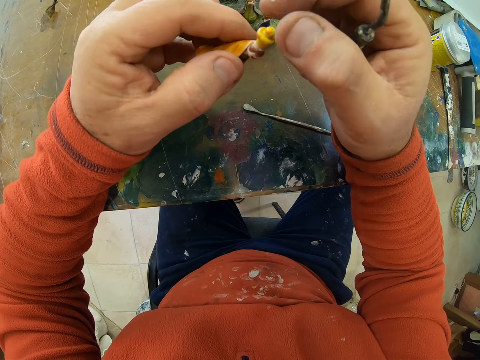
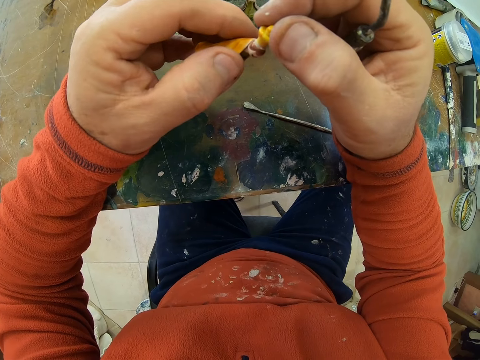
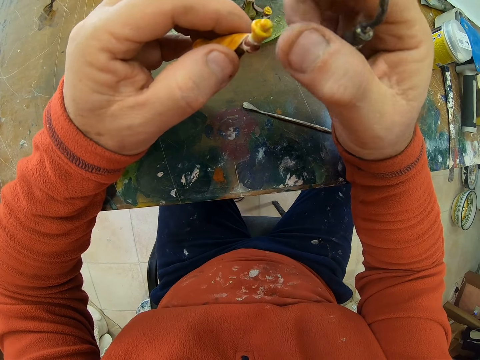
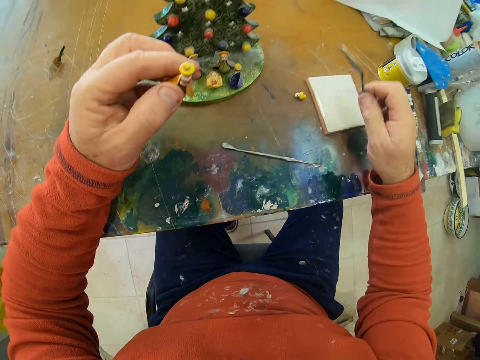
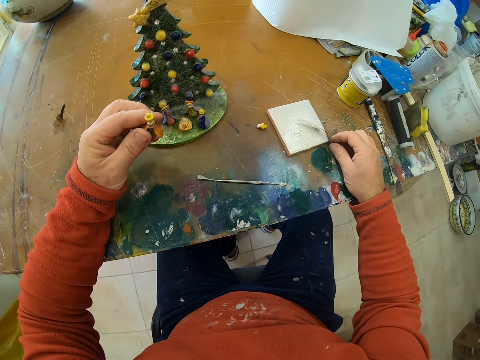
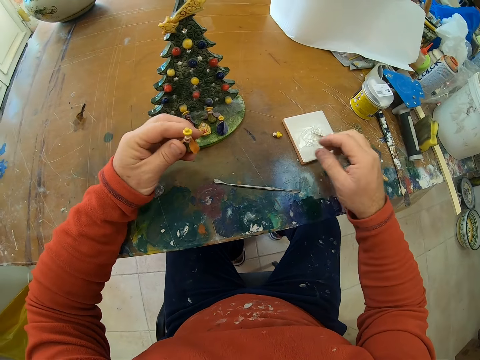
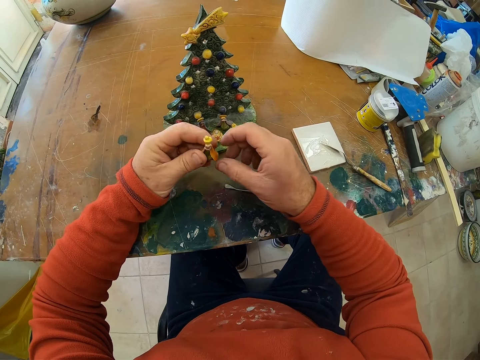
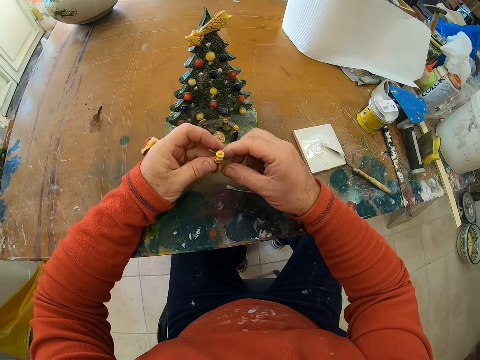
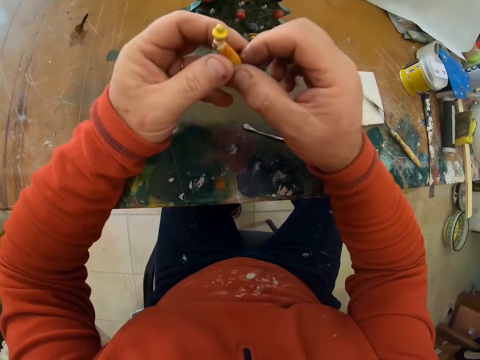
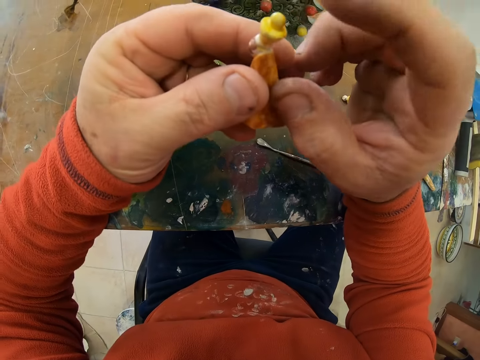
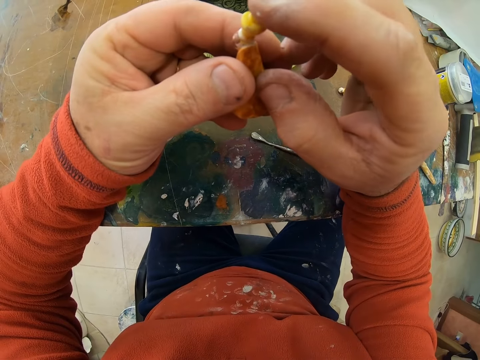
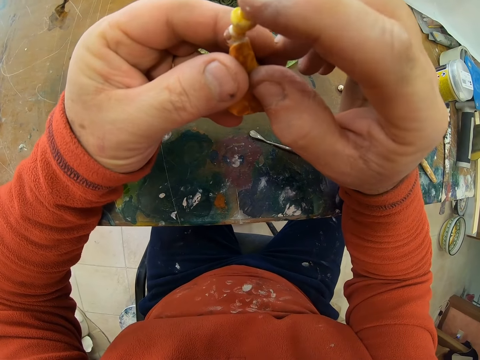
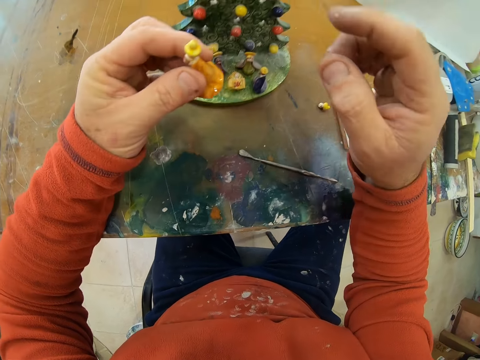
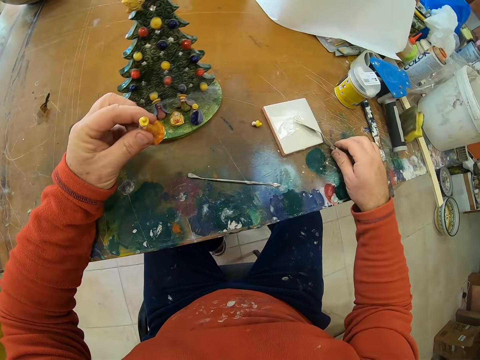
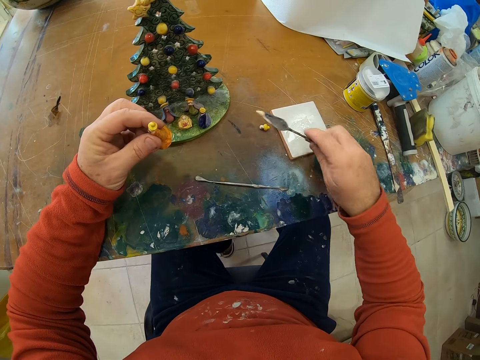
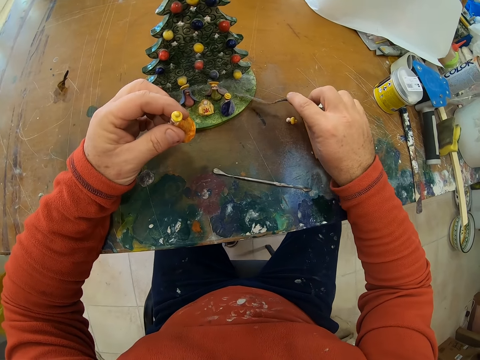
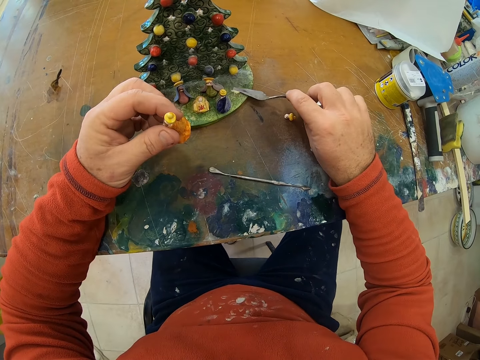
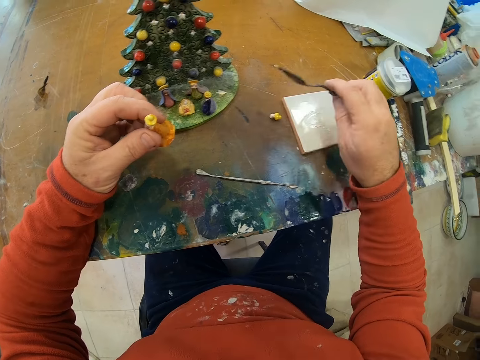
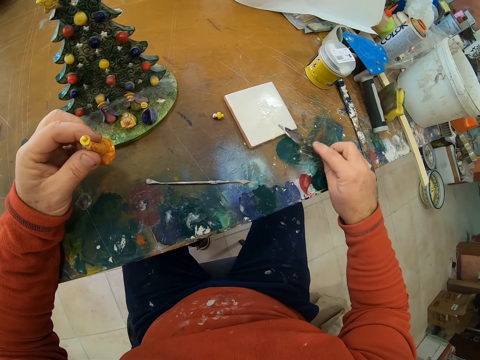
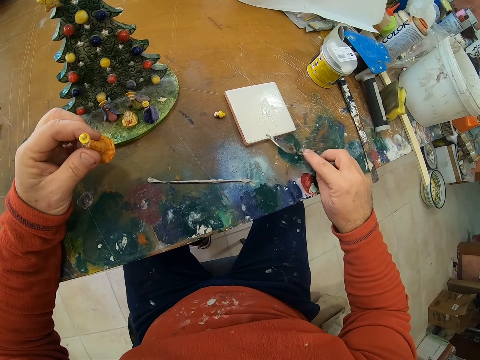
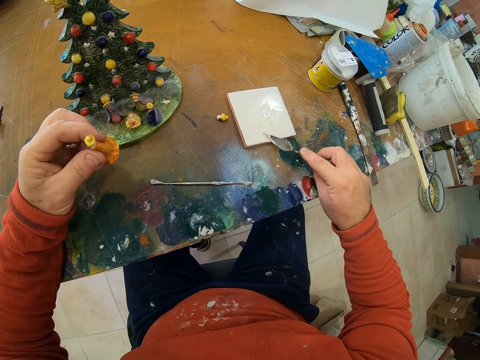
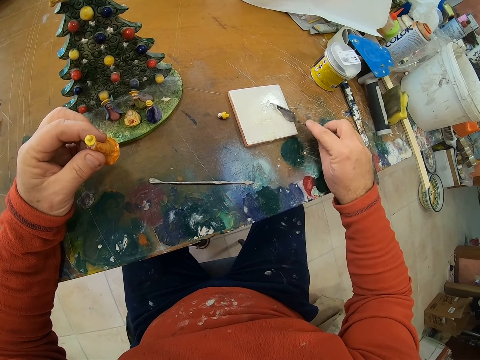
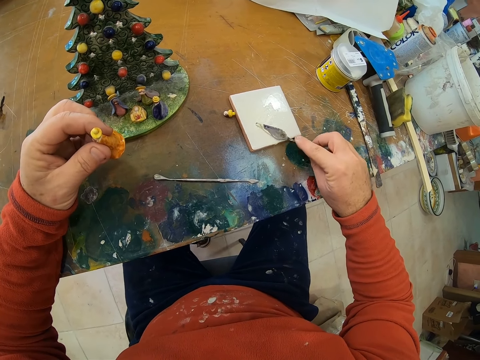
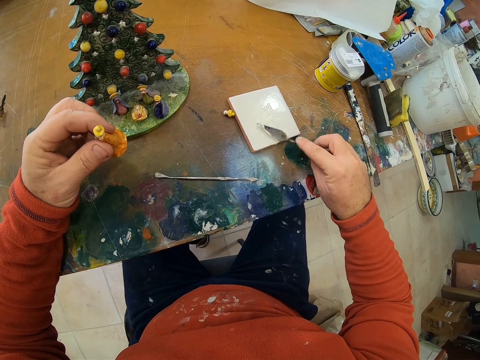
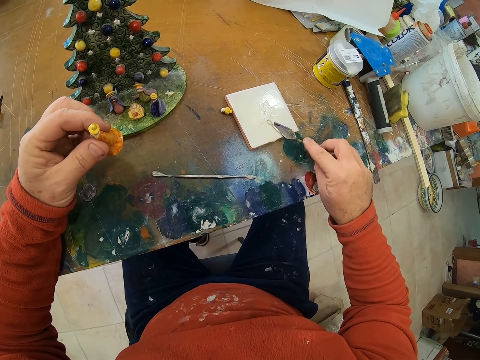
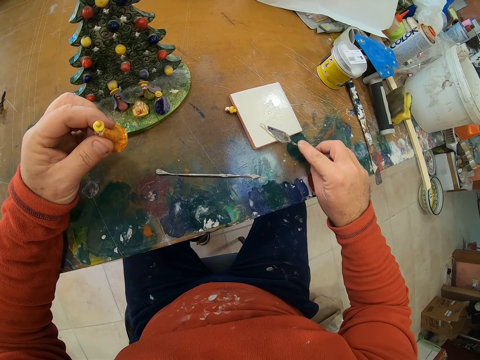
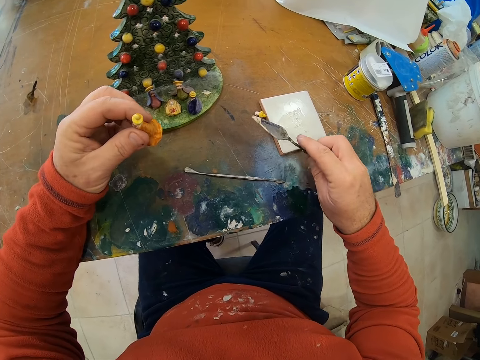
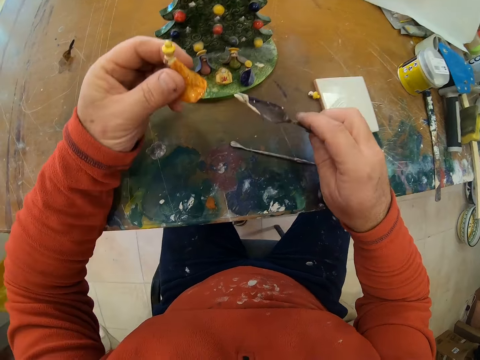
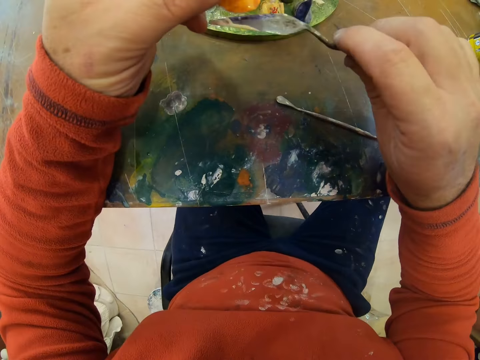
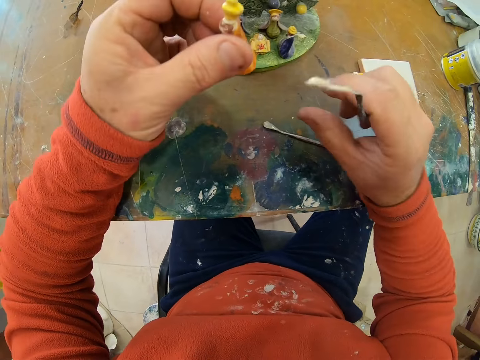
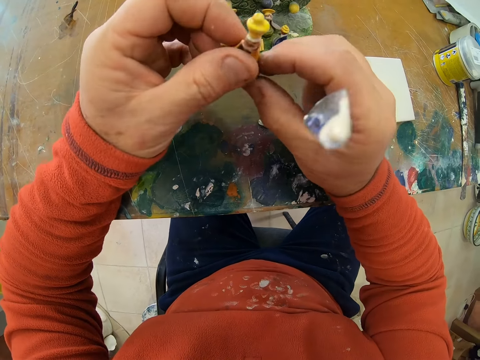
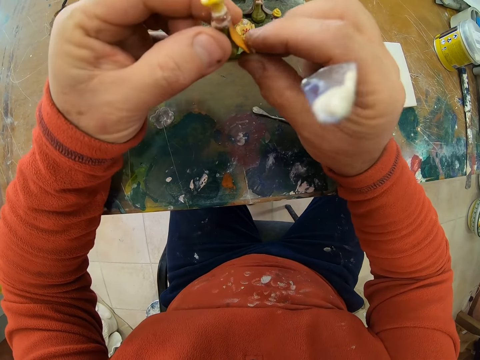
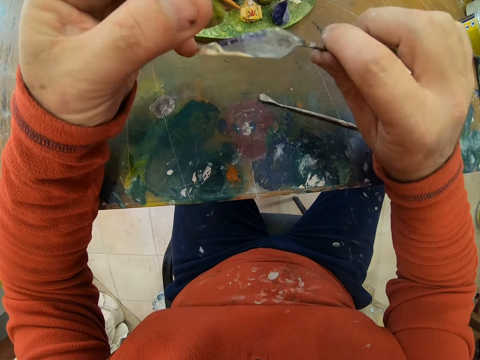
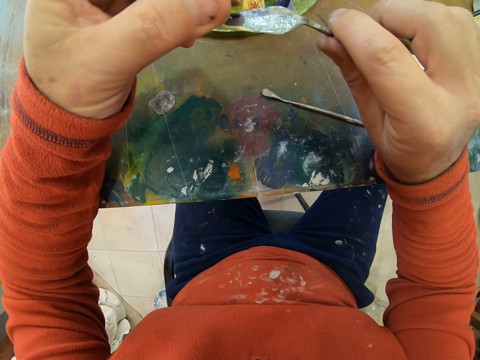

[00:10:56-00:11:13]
The camera wearer places the scooper on the table. They hold the art piece. They fix the two parts of the flower decor. They lift the scooper, put a little porcelain ceramic glue on the ceramic tree, scoop the porcelain ceramic glue, and apply the glue on the flower decor.

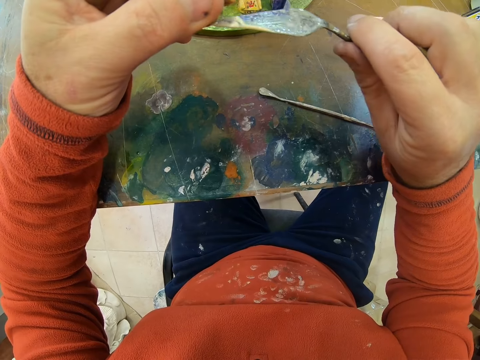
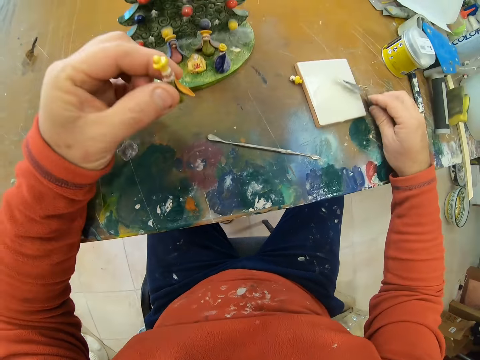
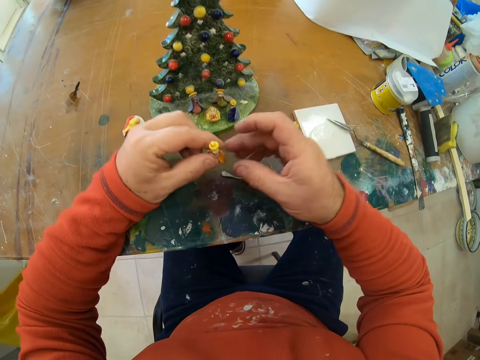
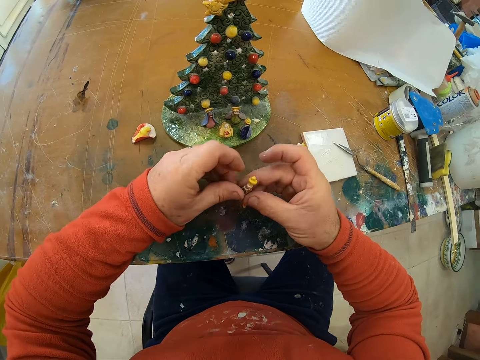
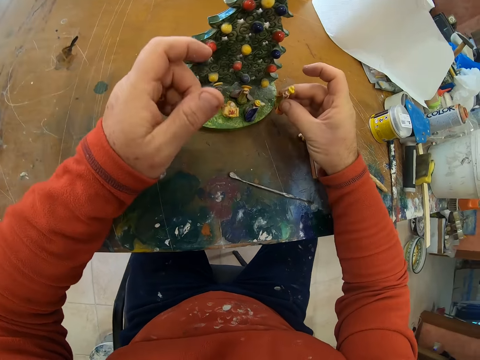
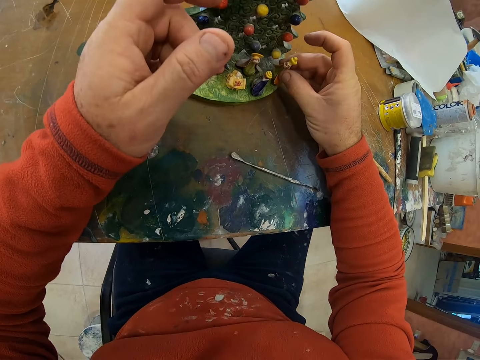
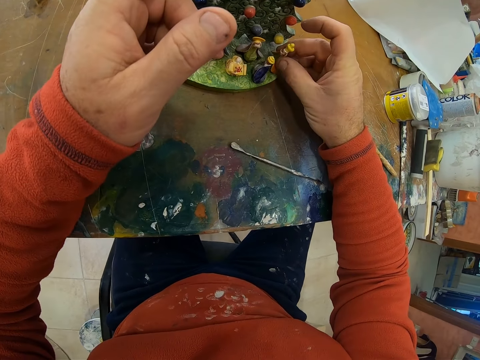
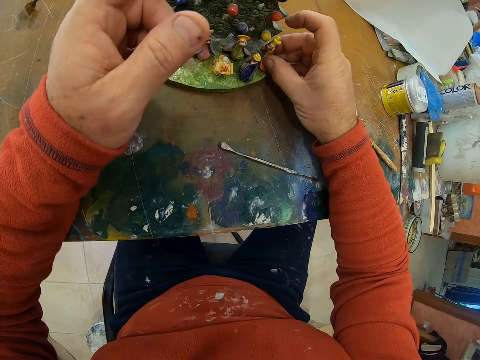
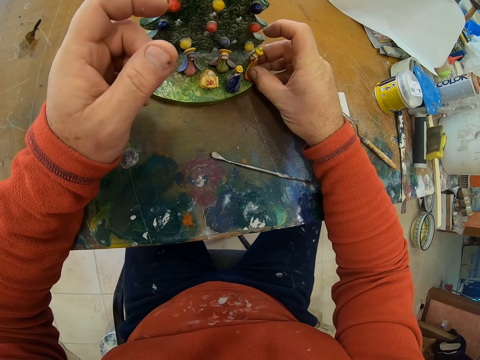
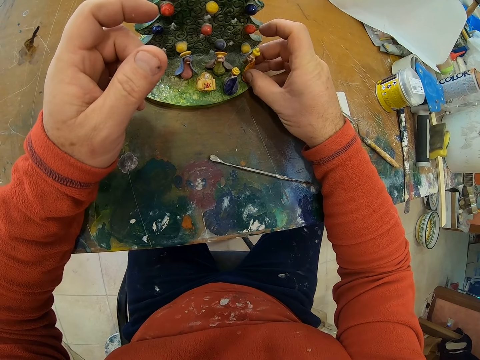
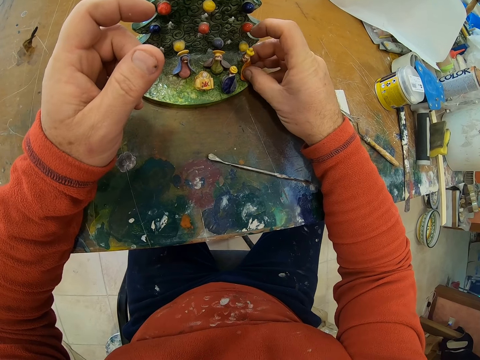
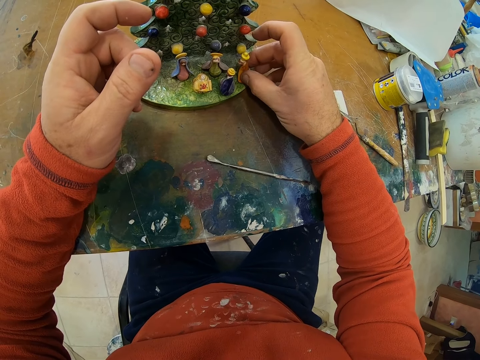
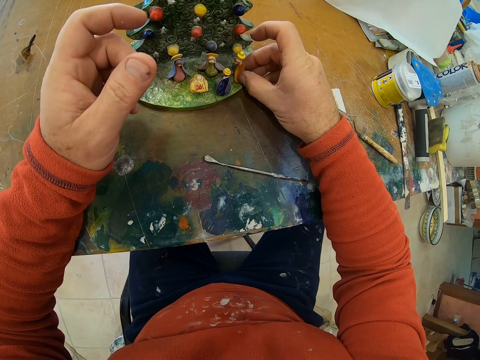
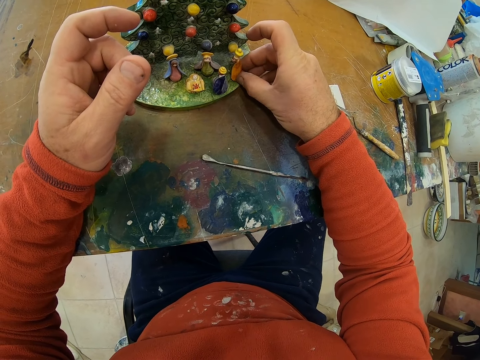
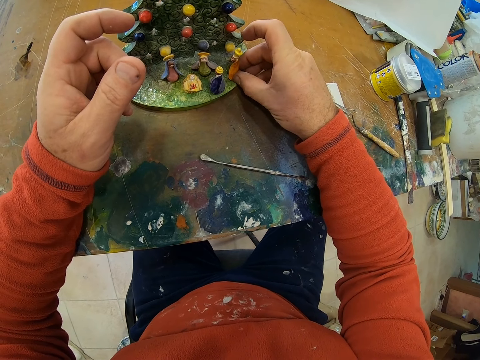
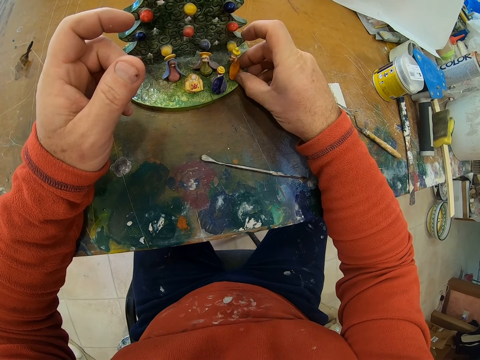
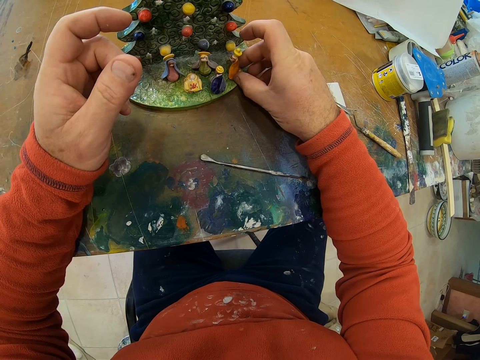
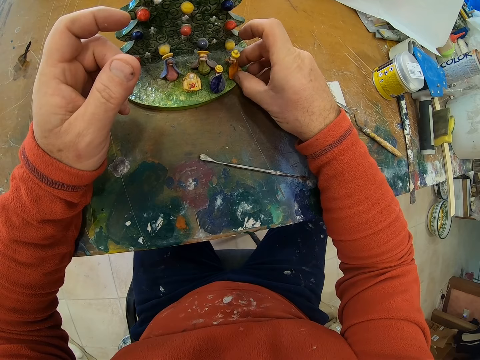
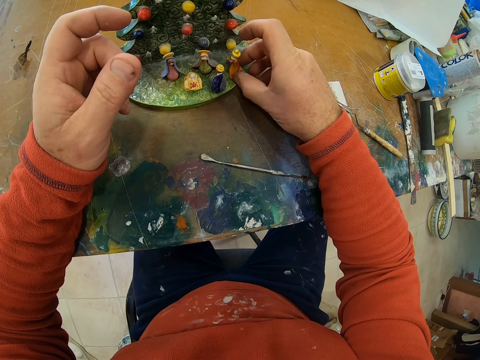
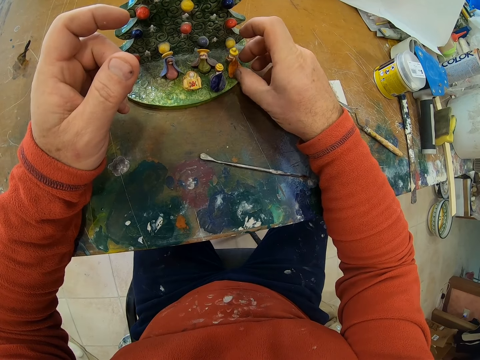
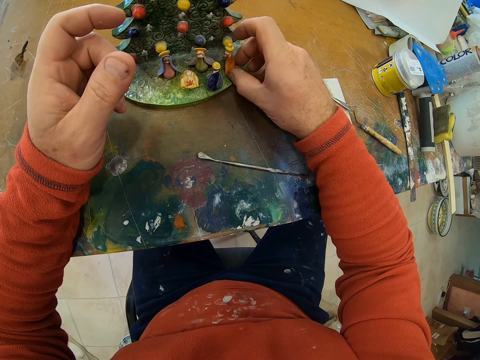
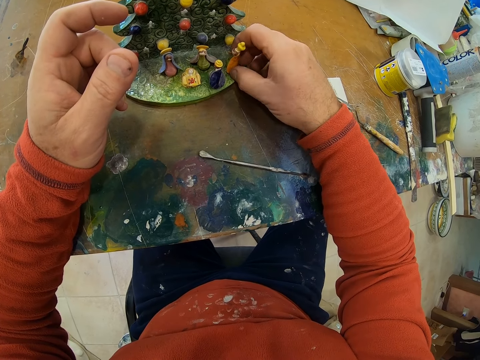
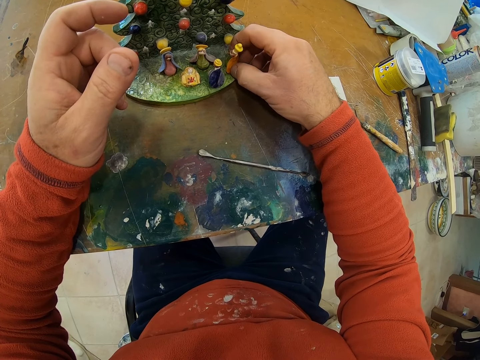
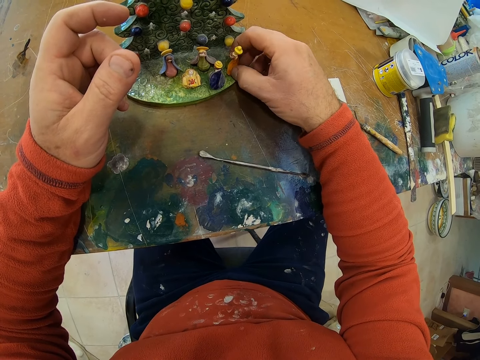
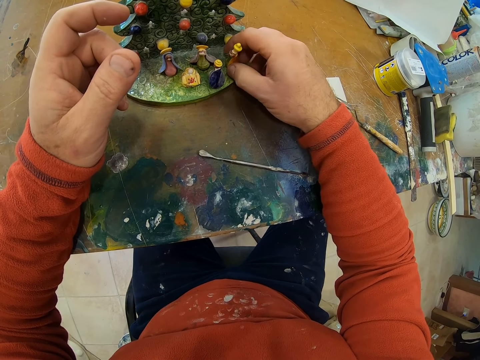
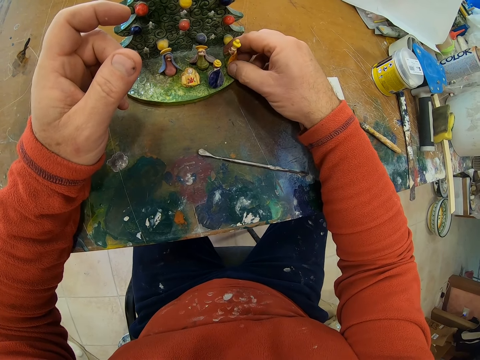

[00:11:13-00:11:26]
The camera wearer places the scooper on the table. They place the flower decor on the ceramic tree.
